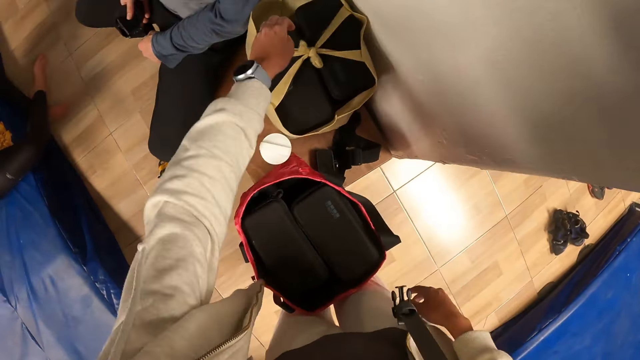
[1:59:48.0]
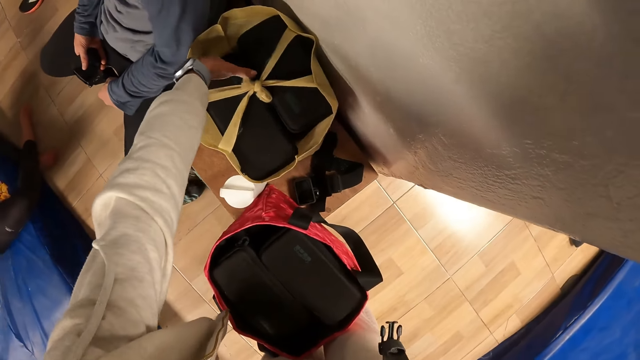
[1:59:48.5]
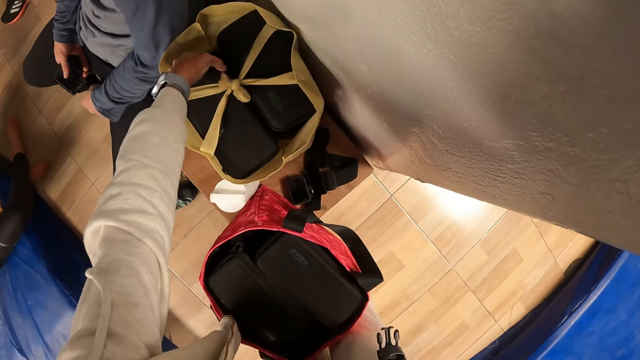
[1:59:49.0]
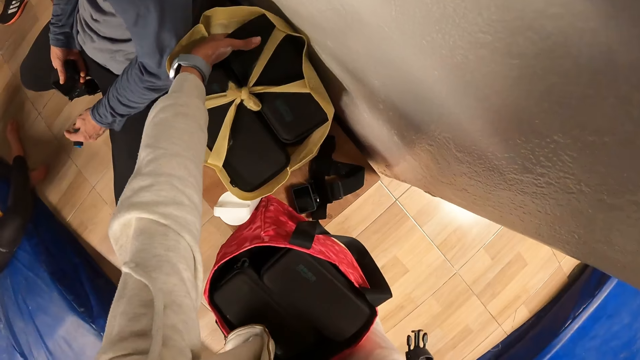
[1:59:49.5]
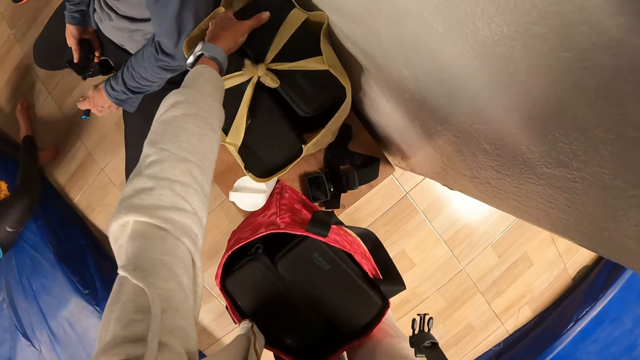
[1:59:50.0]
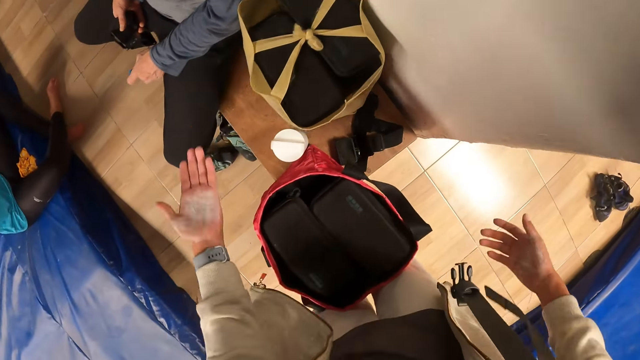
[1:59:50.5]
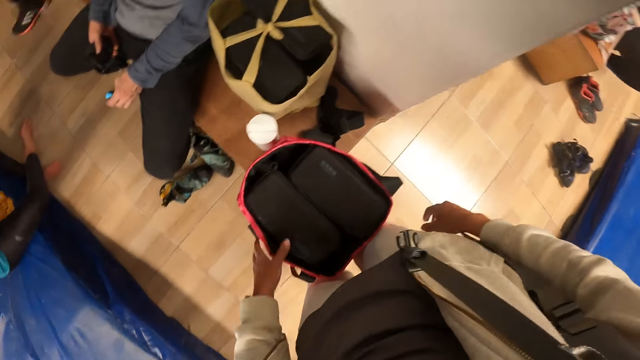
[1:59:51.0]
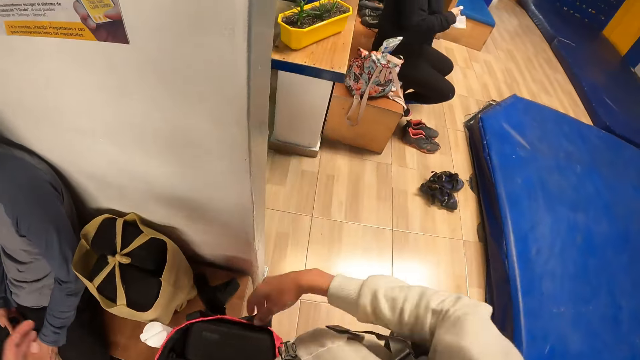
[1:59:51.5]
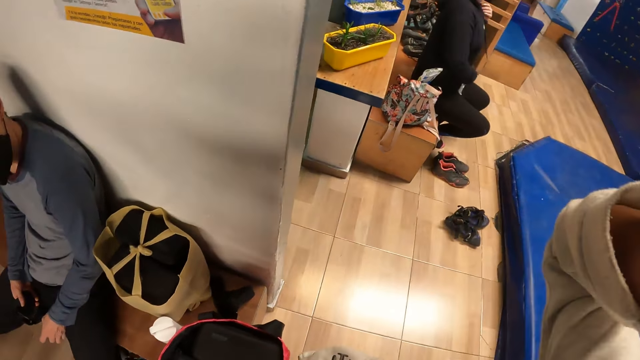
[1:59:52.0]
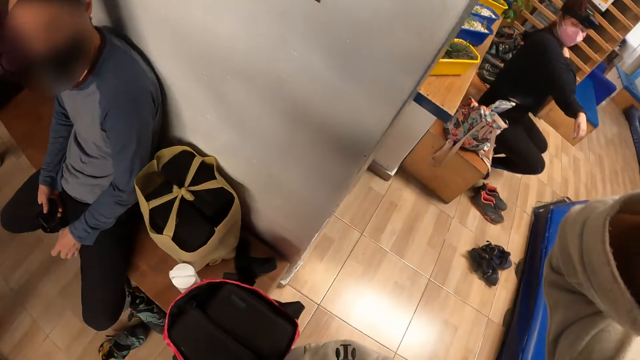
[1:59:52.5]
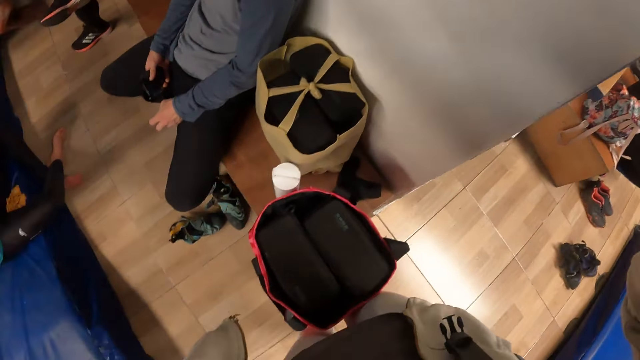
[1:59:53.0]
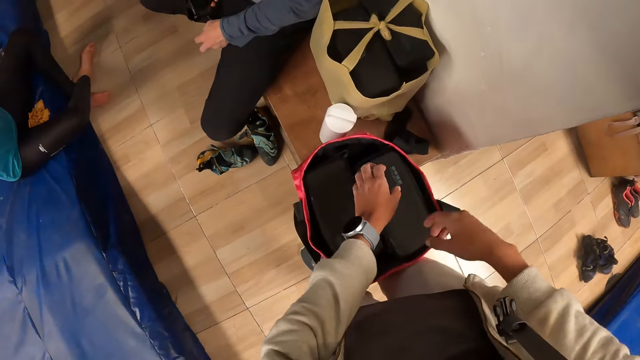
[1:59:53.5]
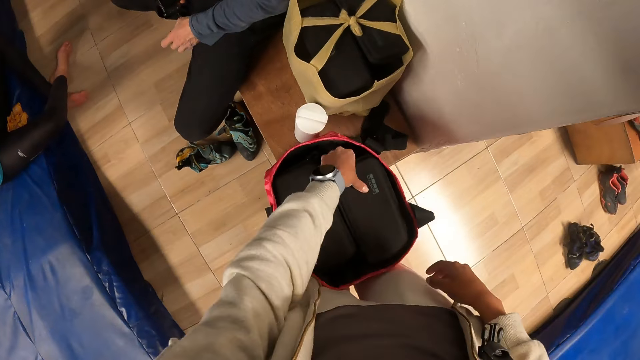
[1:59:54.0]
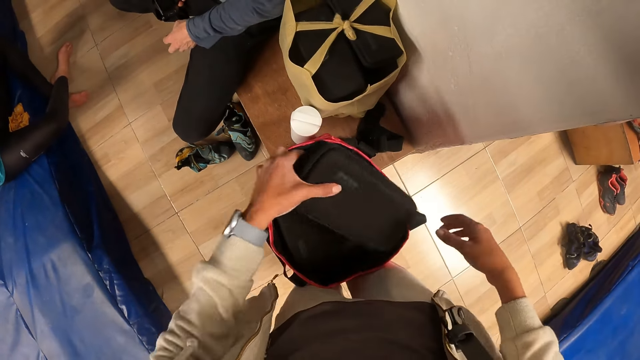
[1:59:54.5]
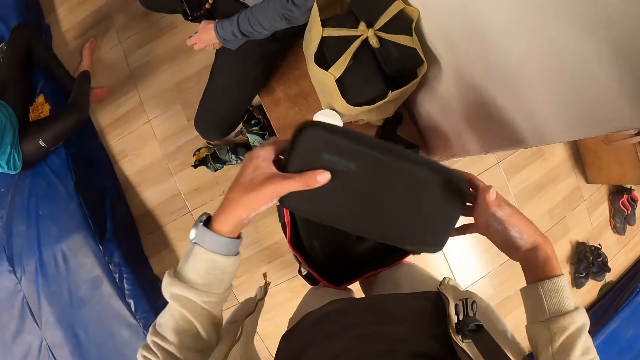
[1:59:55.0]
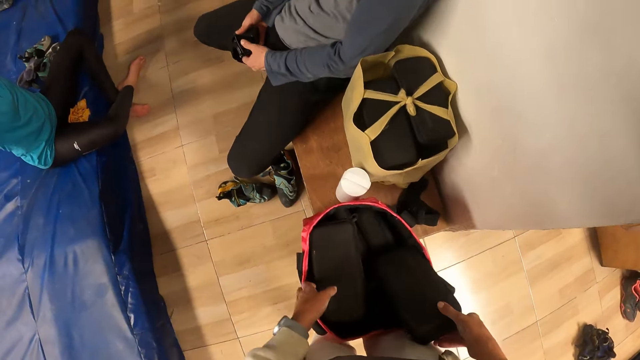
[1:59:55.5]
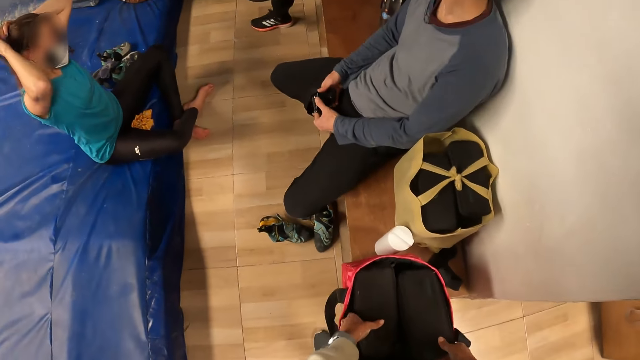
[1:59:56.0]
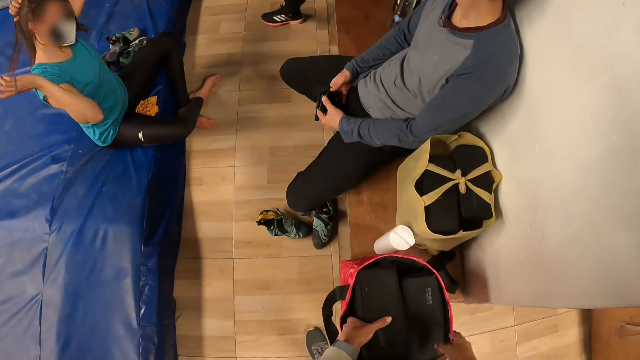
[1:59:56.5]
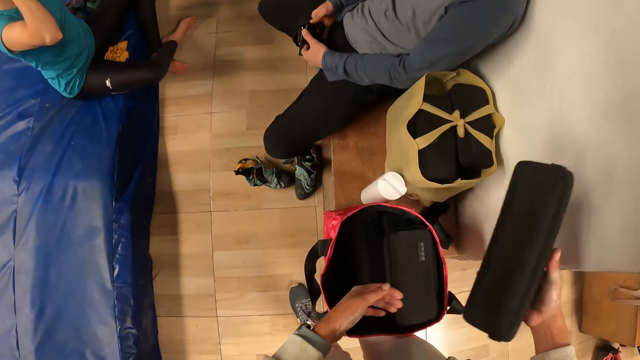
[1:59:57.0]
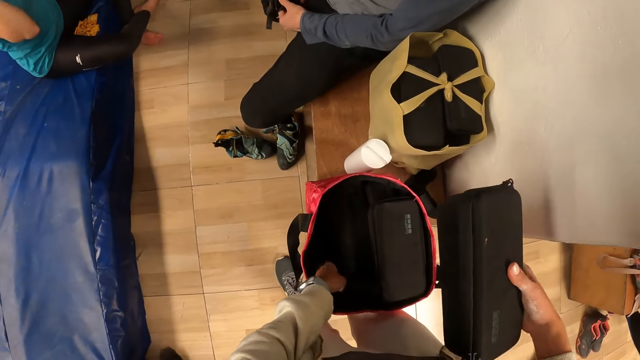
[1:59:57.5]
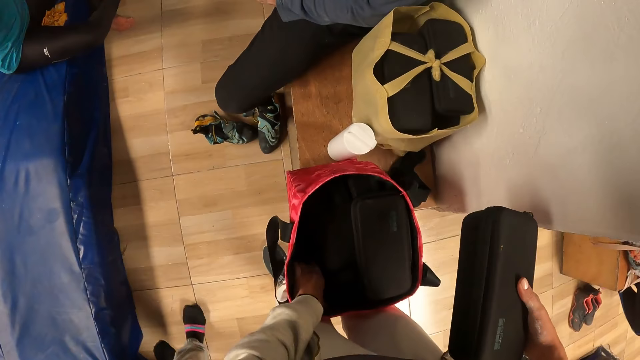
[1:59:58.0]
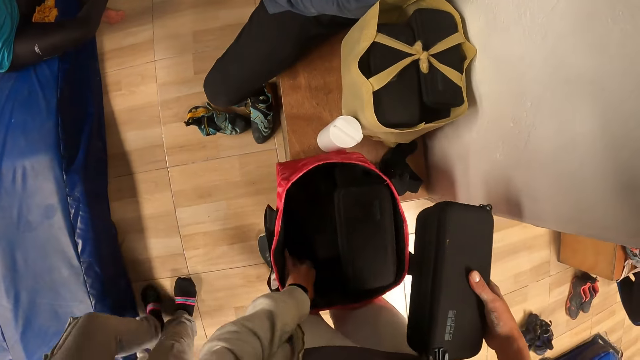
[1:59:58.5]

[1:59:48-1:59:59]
The camera wearer scratches his hair with his right hand. He picks a purse or case from the pink bag with his left hand. He passes the purse in his left hand to his right hand. He shakes the case. He drops the purse in the pink bag with his right hand. He picks the purse from the pink bag with his left hand. He passes the purse in his left hand to his right hand. He shakes the purse with his right hand.

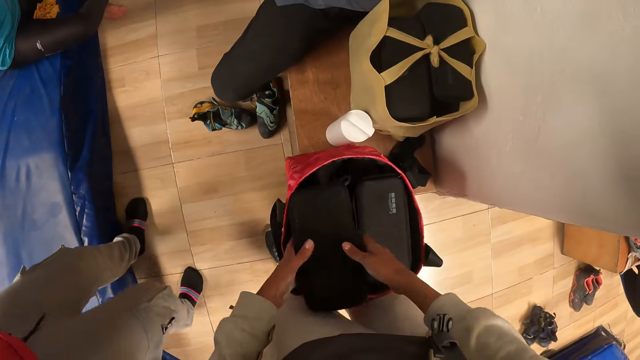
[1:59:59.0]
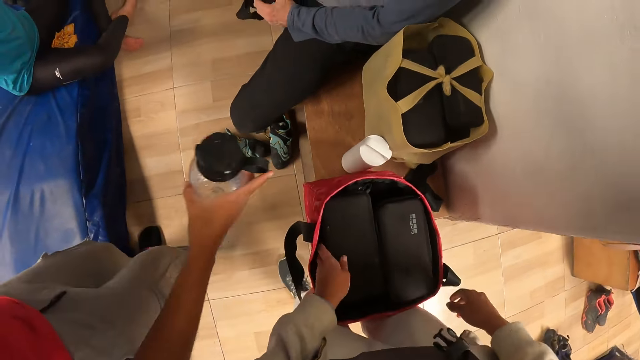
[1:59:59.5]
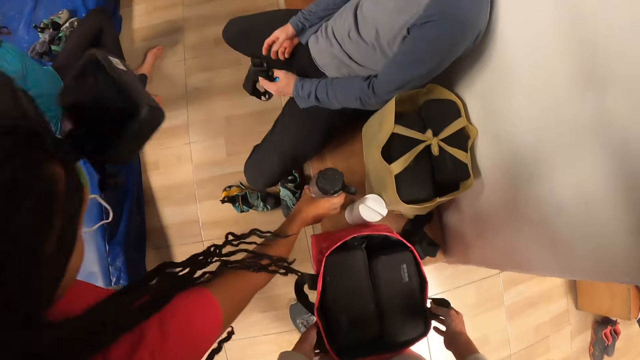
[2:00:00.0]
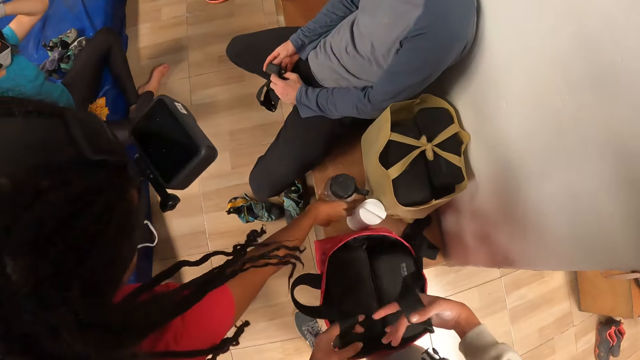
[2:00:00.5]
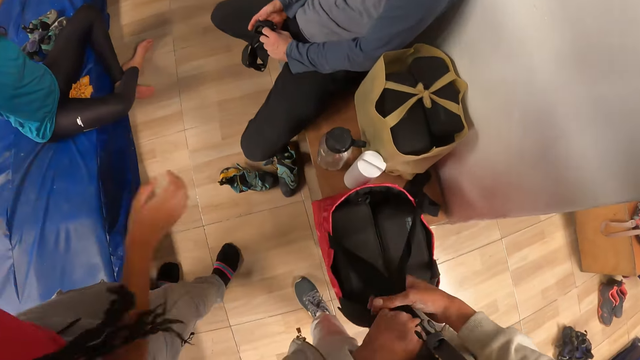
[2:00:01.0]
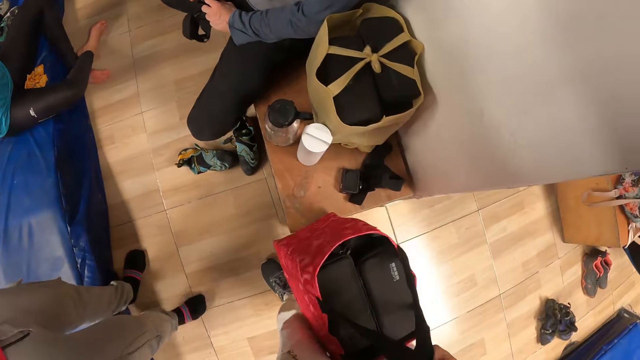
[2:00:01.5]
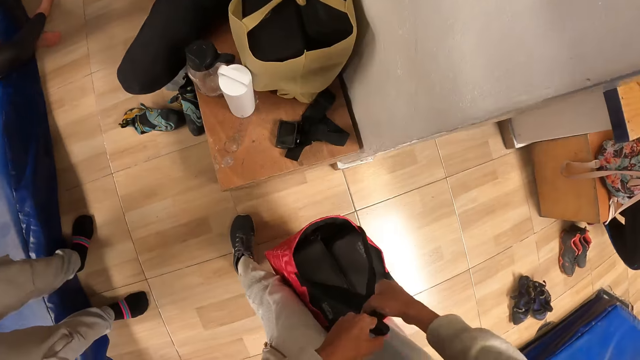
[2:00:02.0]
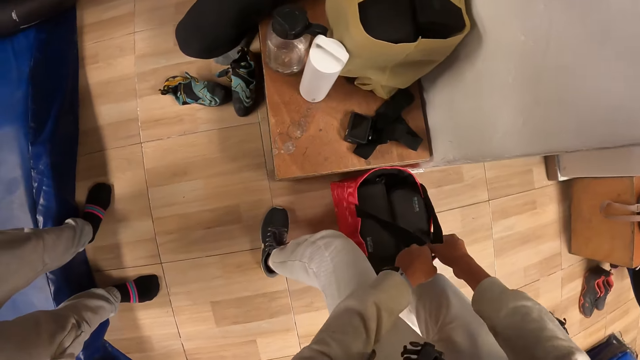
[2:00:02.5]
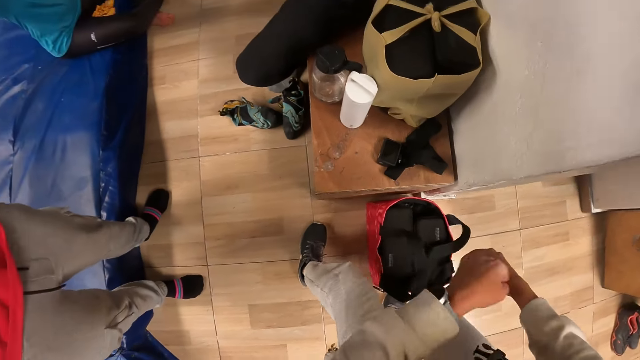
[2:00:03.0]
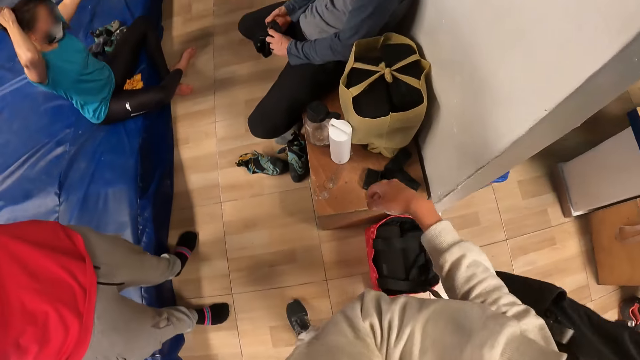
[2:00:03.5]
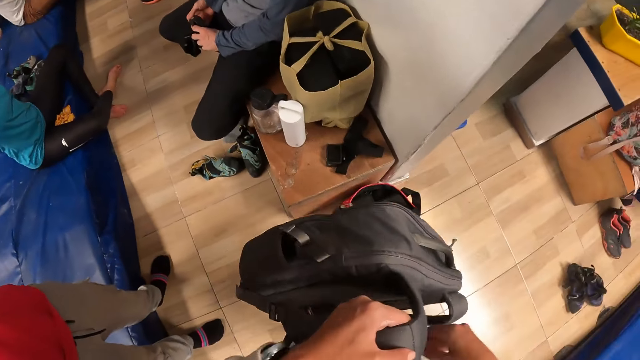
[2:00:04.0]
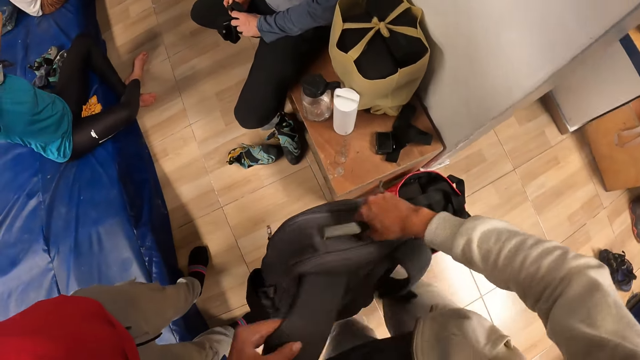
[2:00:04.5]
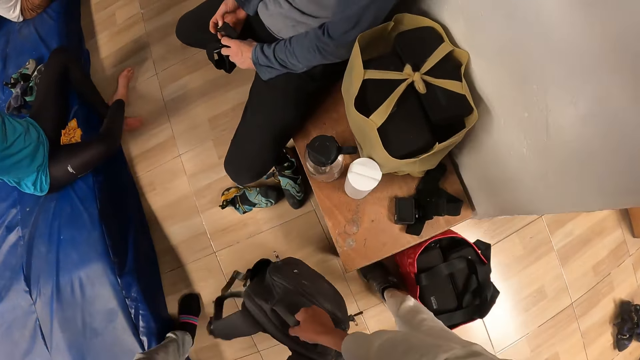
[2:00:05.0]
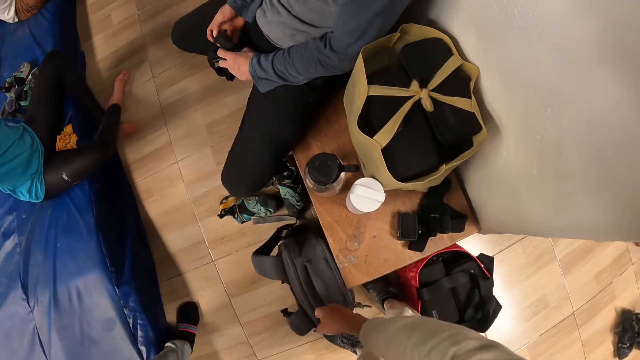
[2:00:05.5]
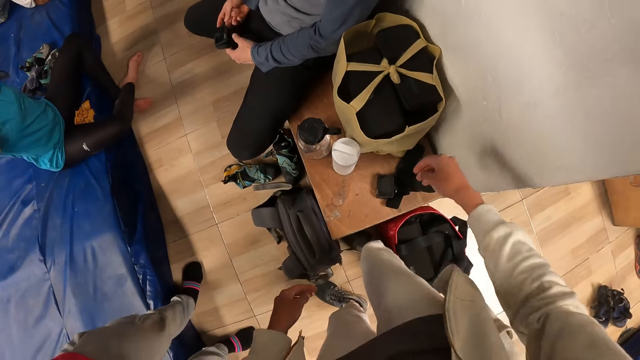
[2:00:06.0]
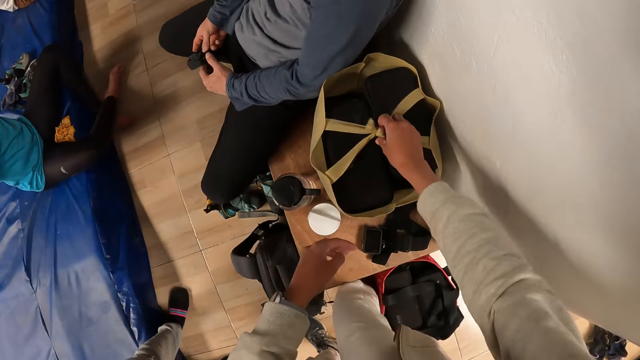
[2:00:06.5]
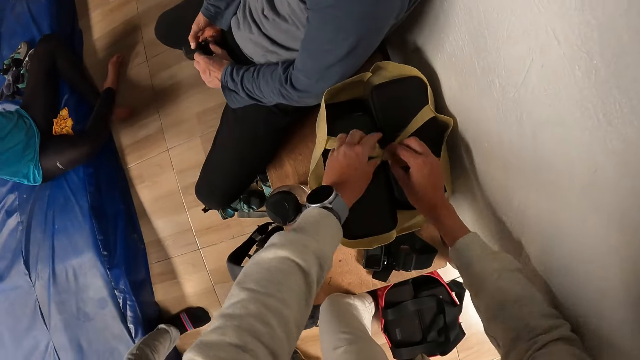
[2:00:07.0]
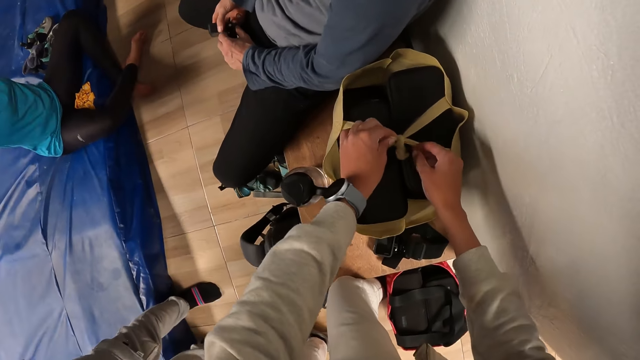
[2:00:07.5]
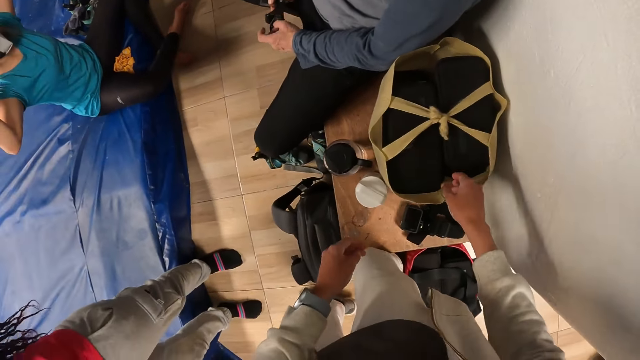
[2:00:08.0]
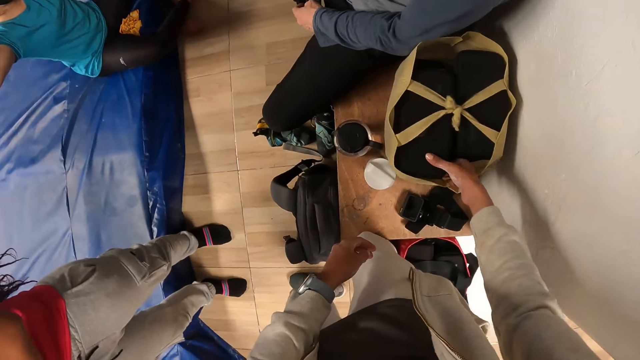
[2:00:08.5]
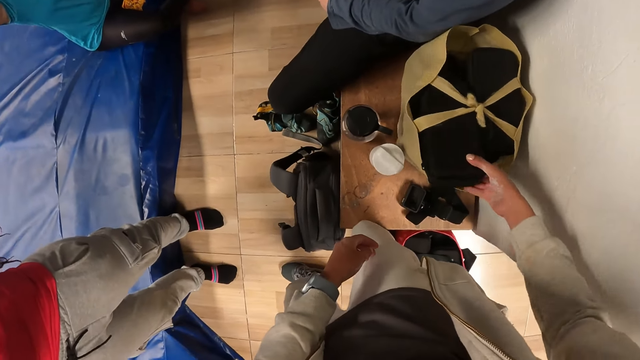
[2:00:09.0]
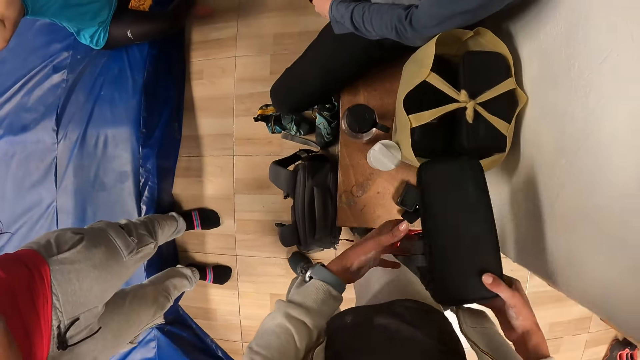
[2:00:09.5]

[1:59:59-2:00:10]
The camera wearer drops the purse in his right hand in the pink bag. A woman drops a bottle on the shelf with her right hand. The camera wearer drops the pink bag on the ground with both hands. He removes the bag from the bench. He removes the grey bag on his shoulder with his left hand. He drops the grey bag on the ground with his right hand. He picks a purse from the brown bag with his right hand.
